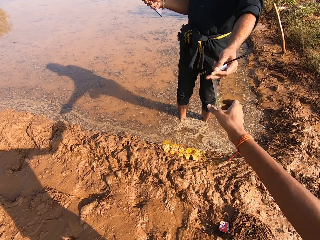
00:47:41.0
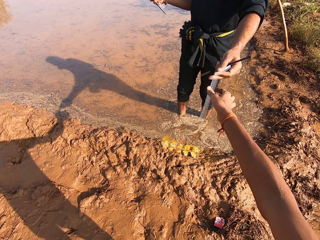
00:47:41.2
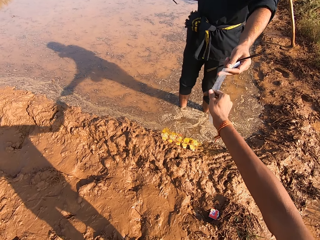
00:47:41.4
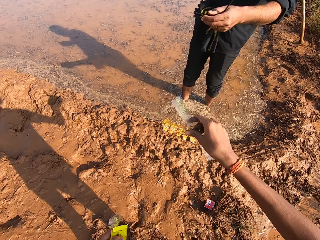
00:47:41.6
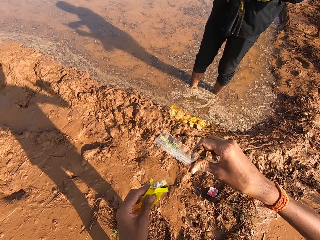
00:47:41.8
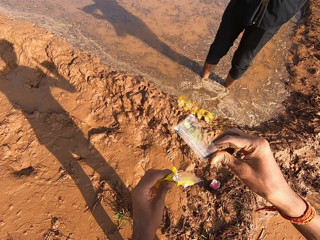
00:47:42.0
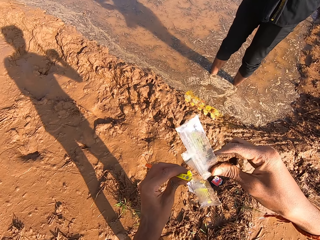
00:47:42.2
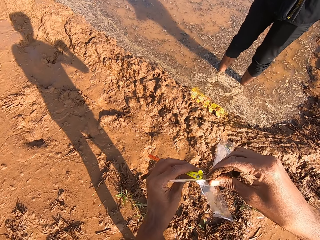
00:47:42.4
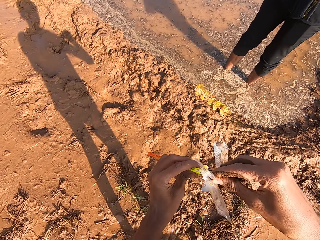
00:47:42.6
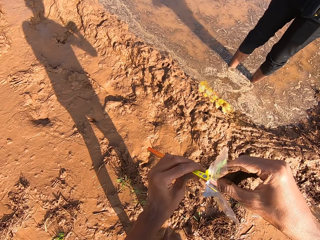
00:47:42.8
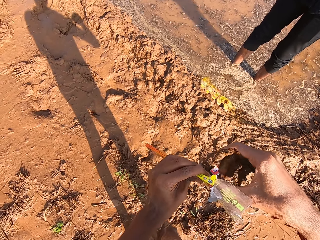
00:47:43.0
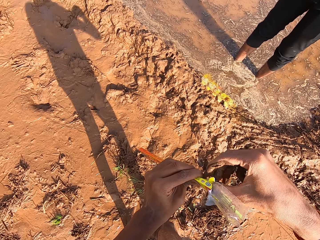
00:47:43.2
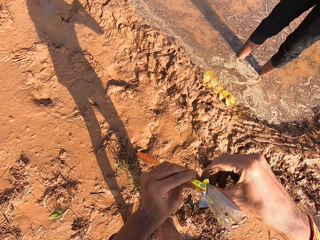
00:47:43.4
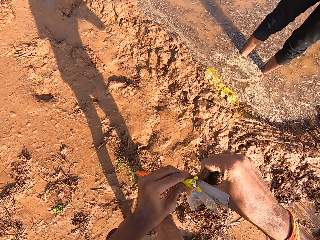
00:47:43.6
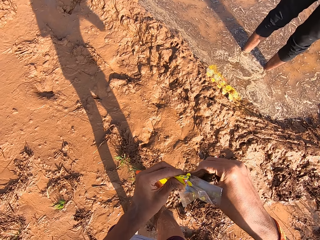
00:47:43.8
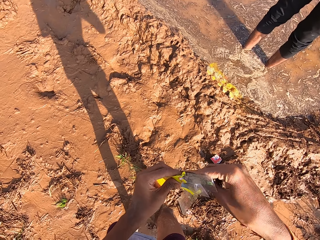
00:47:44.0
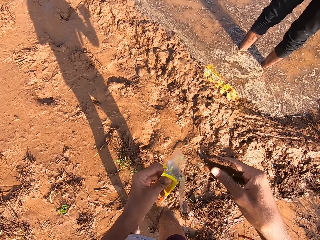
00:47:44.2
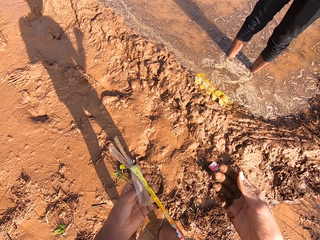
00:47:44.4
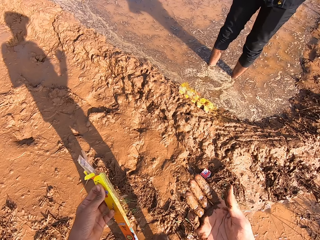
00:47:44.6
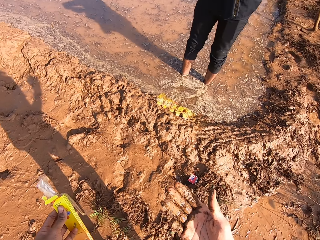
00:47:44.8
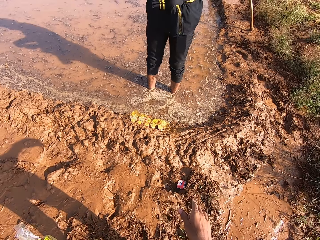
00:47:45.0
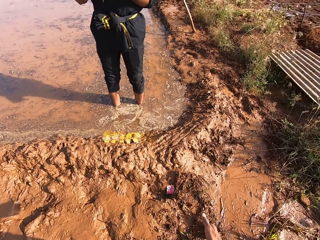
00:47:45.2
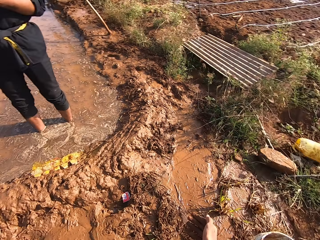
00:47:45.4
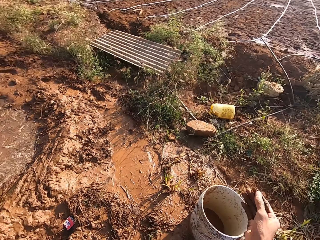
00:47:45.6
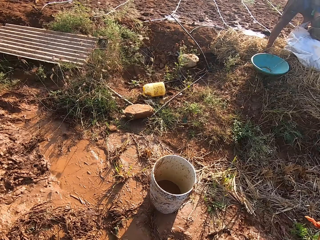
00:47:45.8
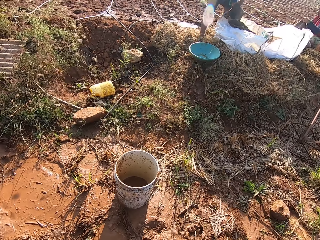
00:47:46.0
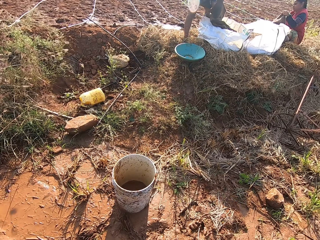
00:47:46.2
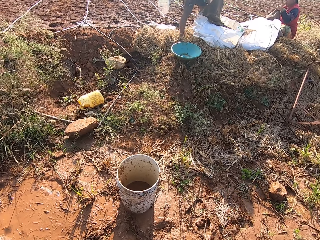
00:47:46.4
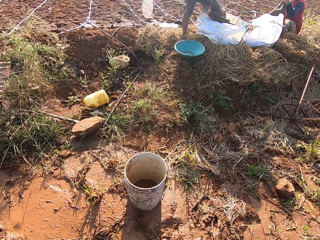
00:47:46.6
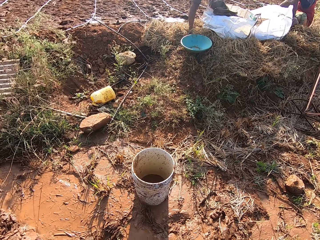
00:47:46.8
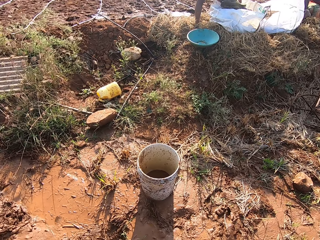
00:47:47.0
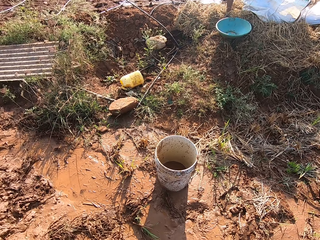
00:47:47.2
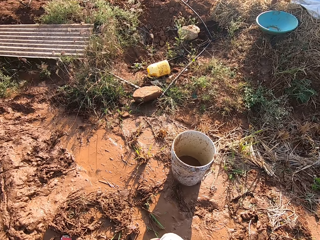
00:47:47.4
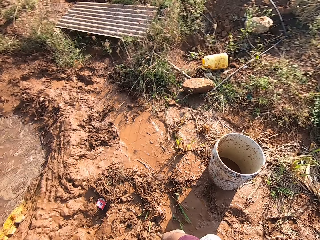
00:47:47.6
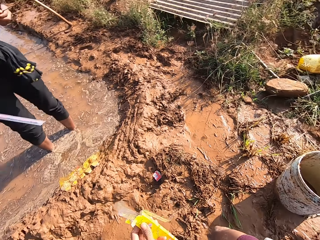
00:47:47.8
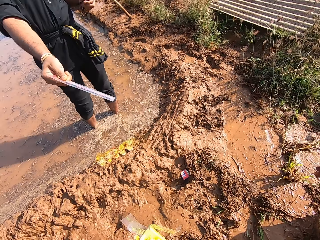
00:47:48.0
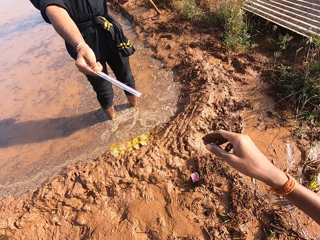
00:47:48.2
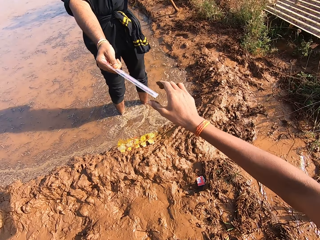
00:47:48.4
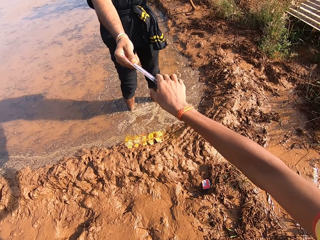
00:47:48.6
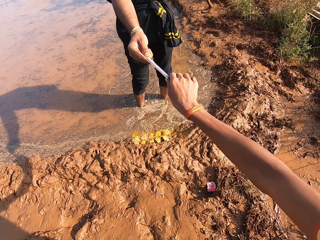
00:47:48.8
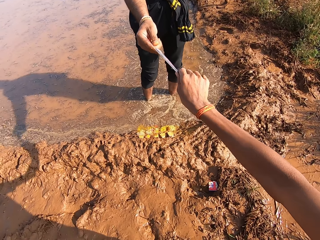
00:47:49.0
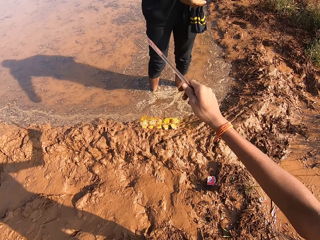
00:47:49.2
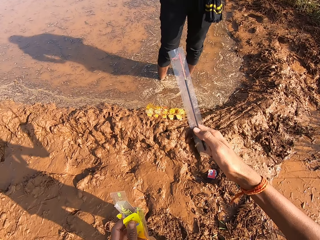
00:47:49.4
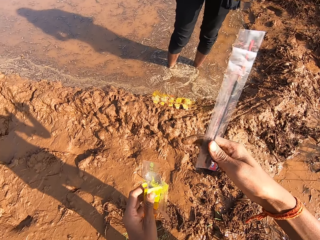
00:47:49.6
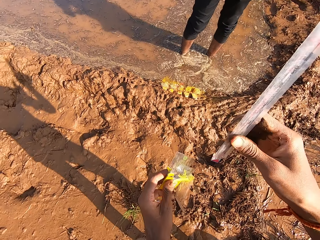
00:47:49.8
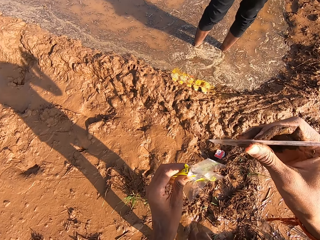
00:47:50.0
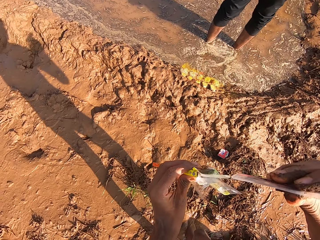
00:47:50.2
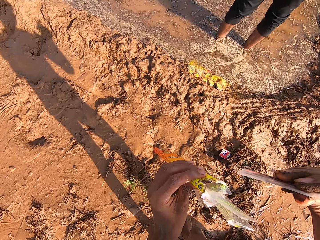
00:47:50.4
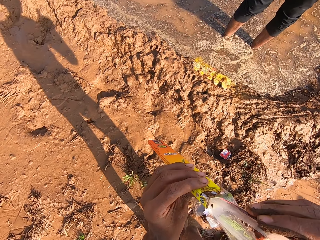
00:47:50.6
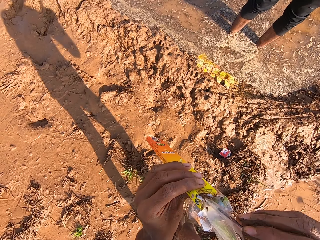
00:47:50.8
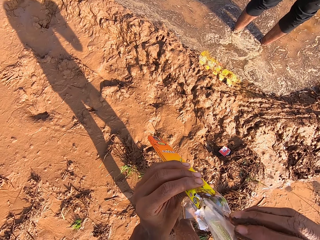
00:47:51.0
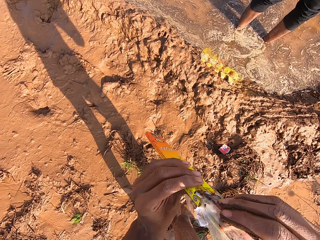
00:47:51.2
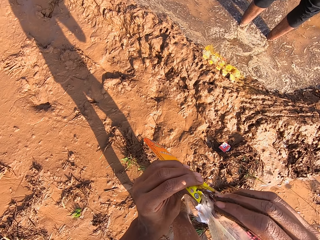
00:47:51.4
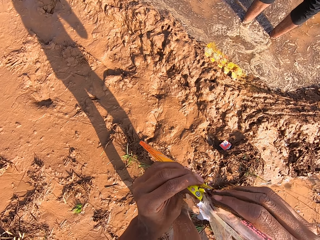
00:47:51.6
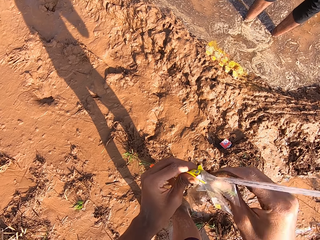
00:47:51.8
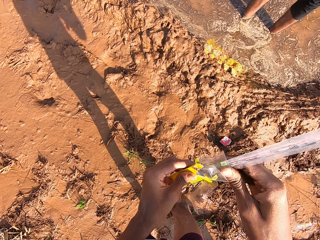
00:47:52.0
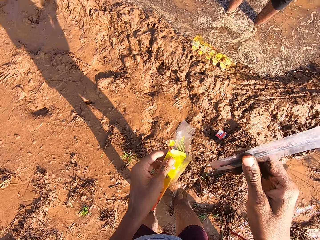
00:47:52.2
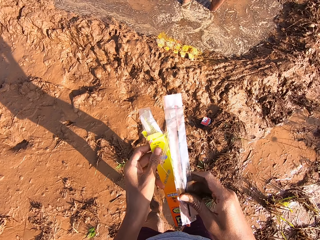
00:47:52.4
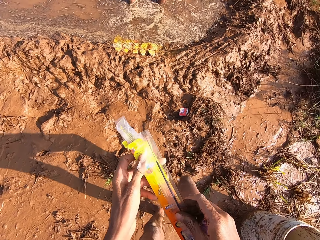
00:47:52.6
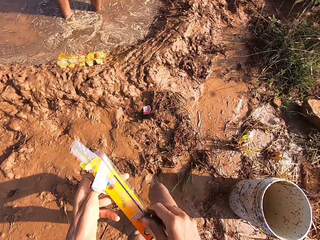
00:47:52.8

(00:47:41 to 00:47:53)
A man passes the nylon to the camera wearer with his left hand. The camera wearer takes the nylon paper from the man. He puts the nylon in the packet with his right hand. He looks at his hand. He looks around. The man passes an incense stick to the camera wearer with his right hand. The camera wearer takes a ruler from the man. He inserts the incense stick in the packet with his right hand. He squeezes the nylon papers with the ruler inside the box.

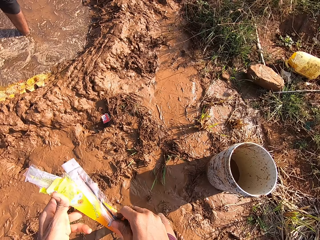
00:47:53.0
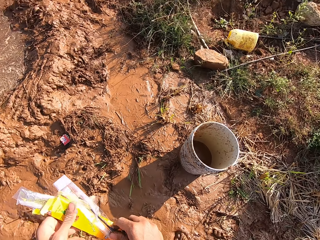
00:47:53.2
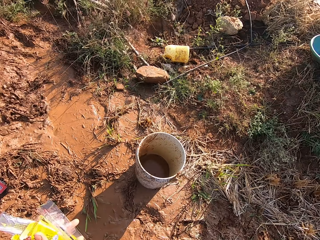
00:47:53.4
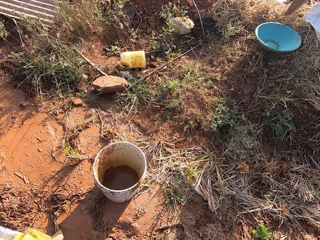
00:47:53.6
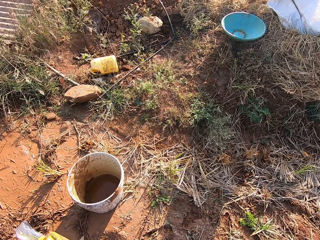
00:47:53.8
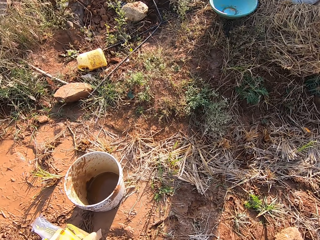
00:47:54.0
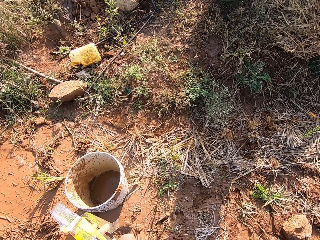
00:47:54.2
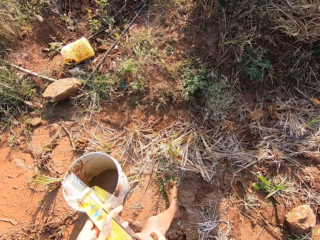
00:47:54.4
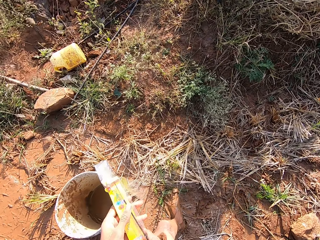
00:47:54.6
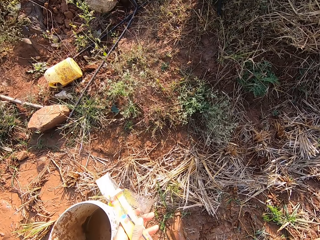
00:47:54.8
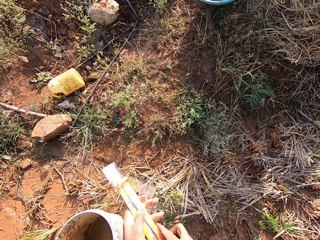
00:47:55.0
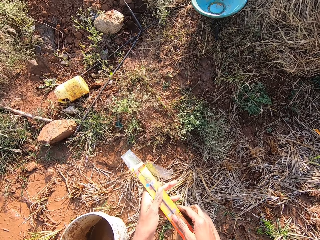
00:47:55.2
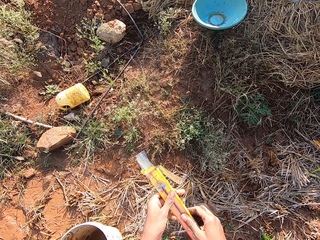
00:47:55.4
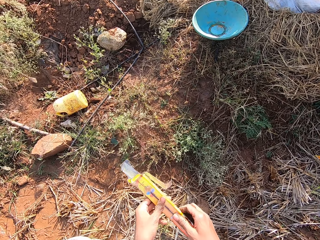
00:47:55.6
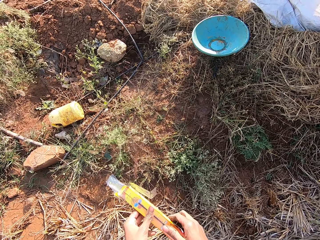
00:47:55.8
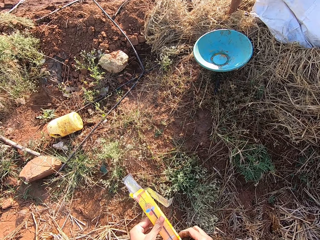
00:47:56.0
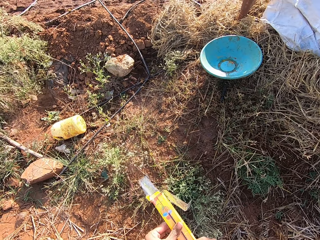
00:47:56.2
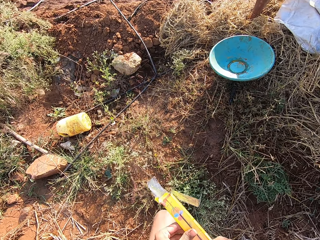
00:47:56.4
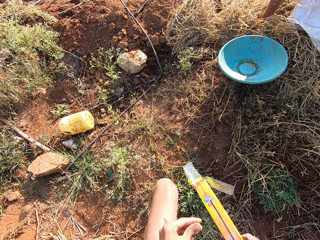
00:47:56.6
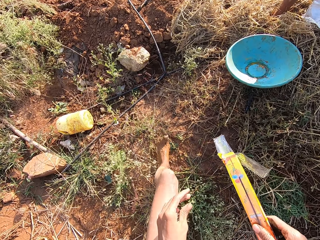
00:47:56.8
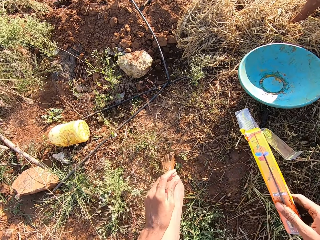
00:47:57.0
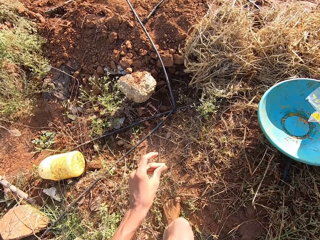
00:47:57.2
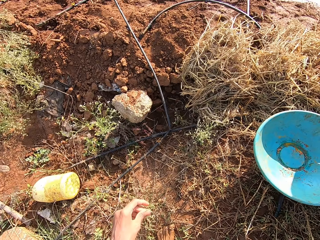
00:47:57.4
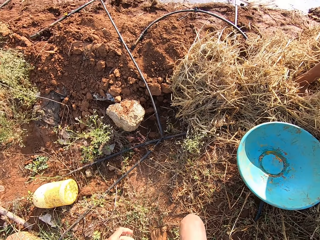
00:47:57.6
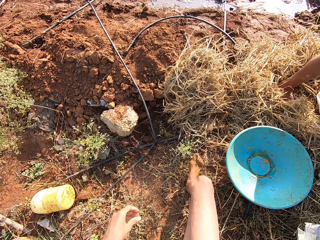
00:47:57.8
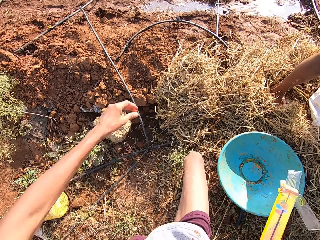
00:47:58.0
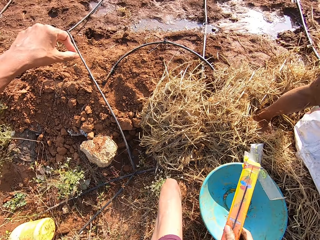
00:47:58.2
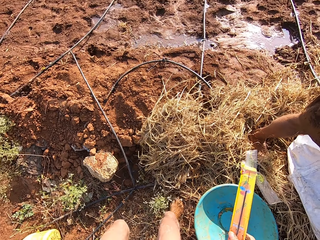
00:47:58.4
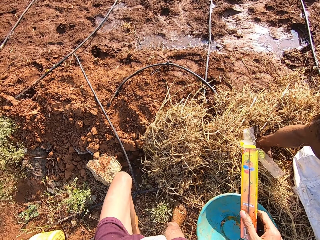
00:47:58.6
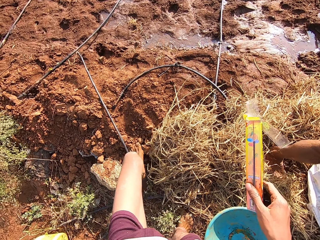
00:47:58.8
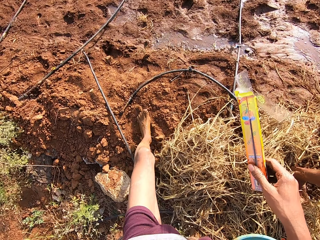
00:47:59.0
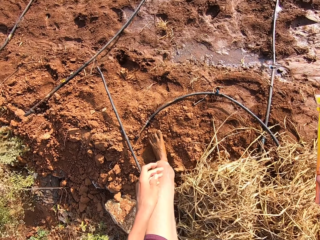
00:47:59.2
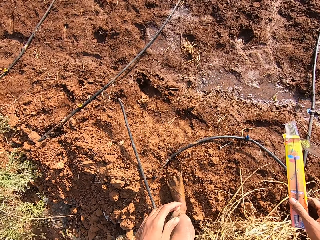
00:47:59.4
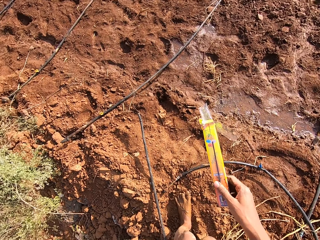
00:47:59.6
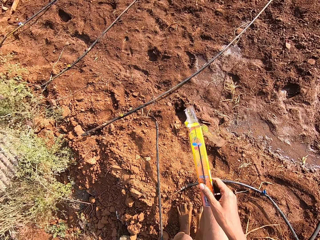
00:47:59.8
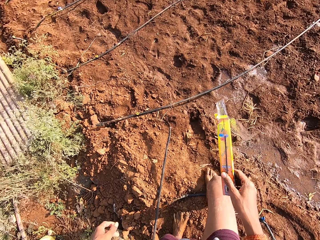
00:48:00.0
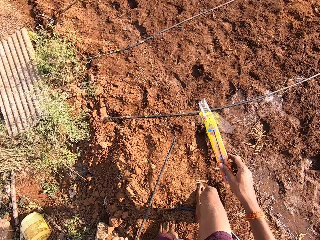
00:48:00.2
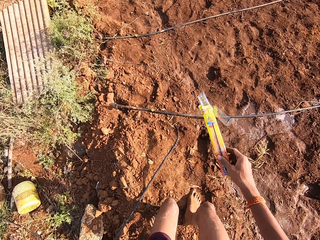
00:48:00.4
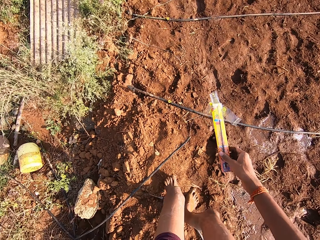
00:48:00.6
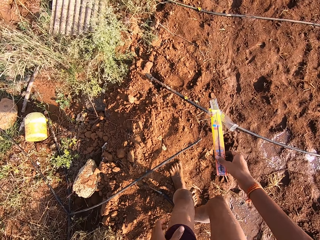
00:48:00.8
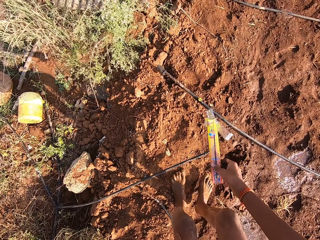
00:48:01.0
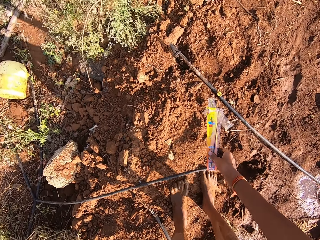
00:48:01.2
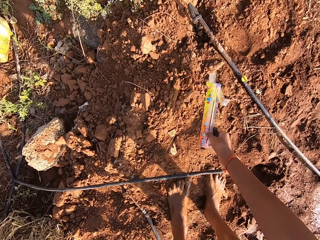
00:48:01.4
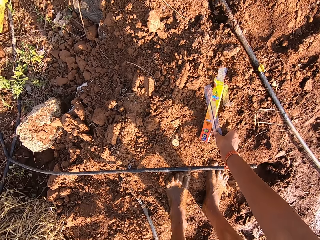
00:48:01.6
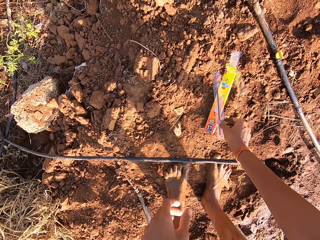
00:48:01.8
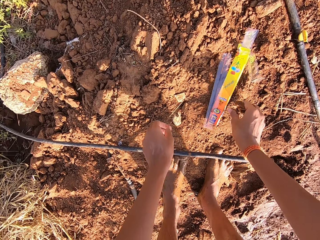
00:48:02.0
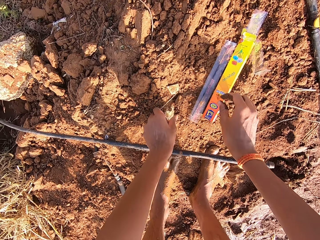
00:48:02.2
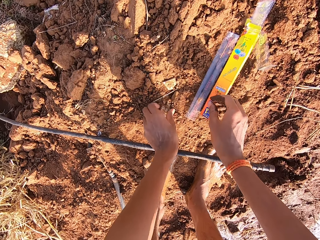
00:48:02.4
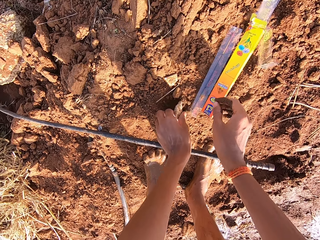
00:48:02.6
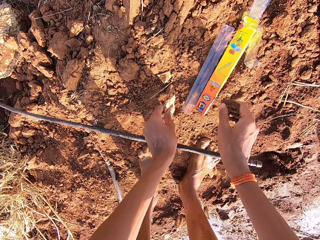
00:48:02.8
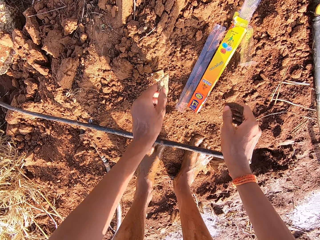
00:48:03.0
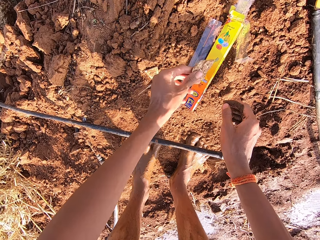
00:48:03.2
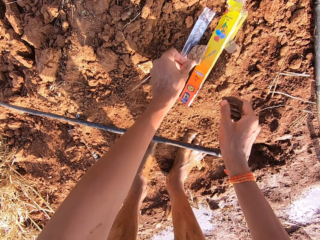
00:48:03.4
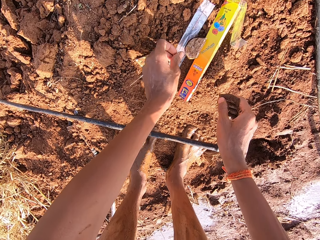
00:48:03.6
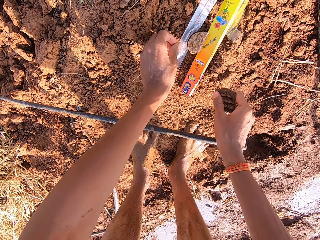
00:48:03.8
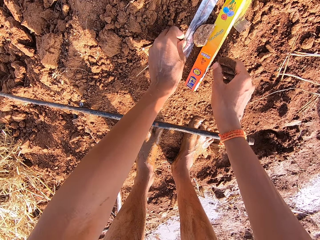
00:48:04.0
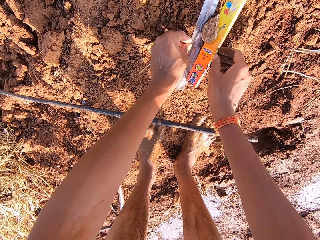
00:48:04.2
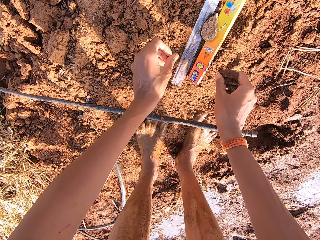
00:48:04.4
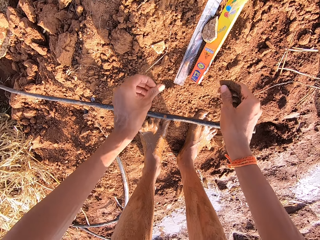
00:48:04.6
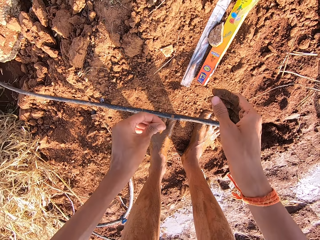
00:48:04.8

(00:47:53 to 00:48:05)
The camera wearer holds the ruler and the box together. He looks around. He walks around. He passes the packet and the incense stick from his left hand to his right hand. He drops the packet and the incense stick on the ground with his right hand. He picks a stone from the ground with his left hand. He drops the stone on the incense stick on the ground with his left hand.
